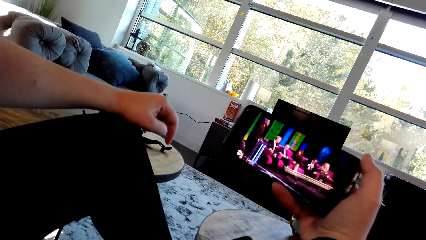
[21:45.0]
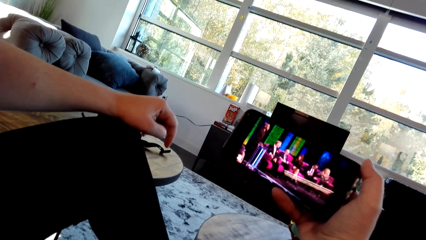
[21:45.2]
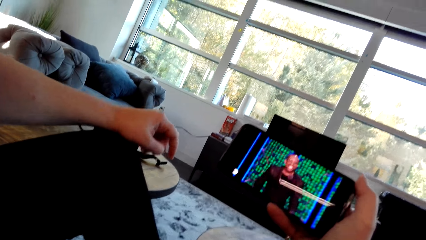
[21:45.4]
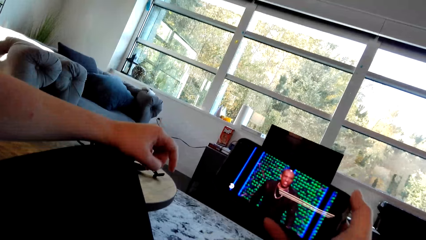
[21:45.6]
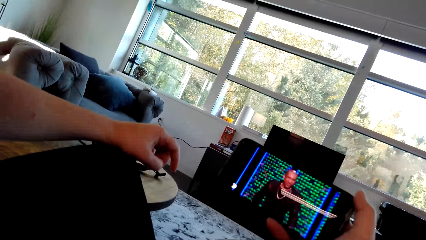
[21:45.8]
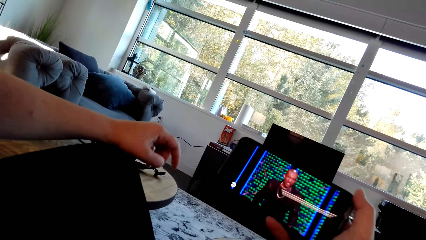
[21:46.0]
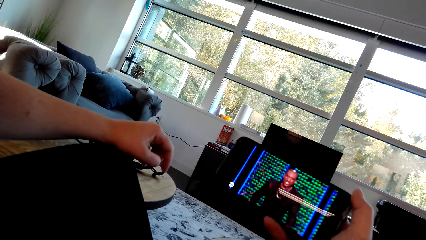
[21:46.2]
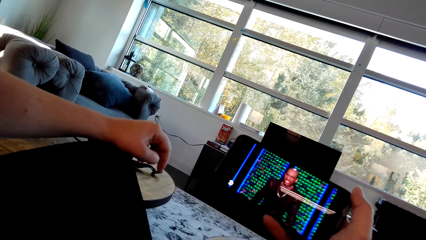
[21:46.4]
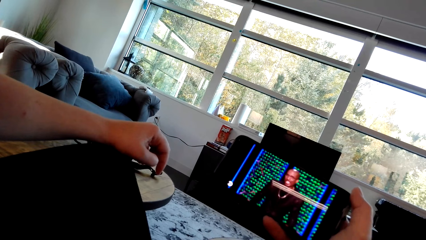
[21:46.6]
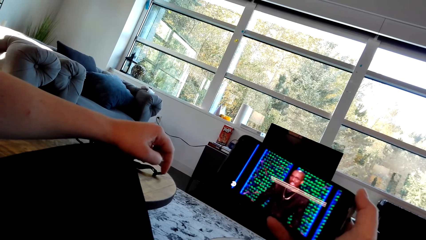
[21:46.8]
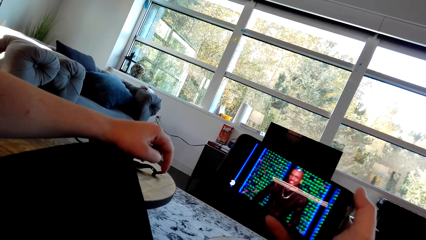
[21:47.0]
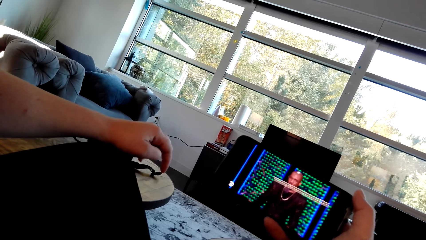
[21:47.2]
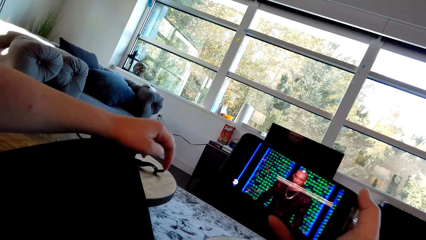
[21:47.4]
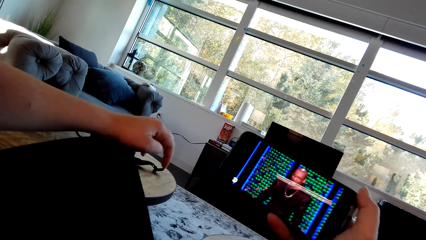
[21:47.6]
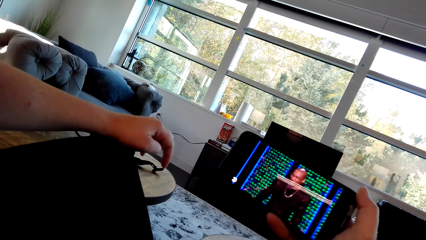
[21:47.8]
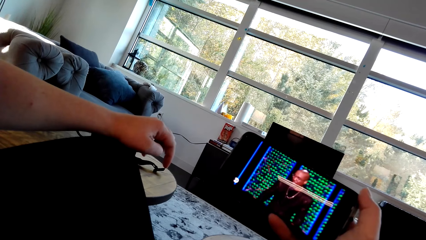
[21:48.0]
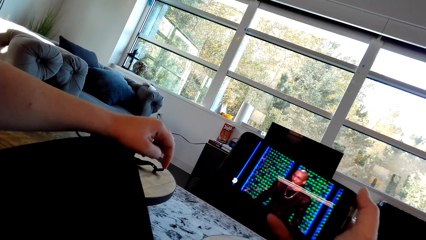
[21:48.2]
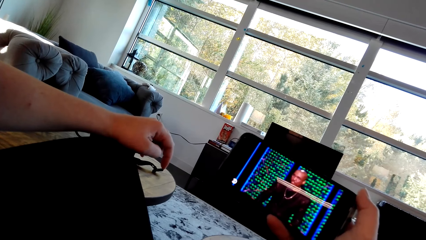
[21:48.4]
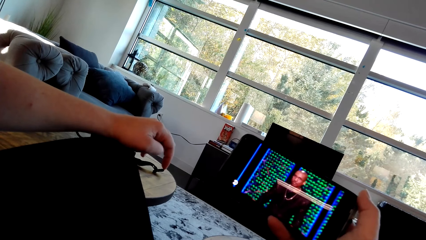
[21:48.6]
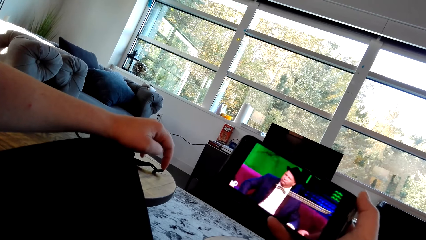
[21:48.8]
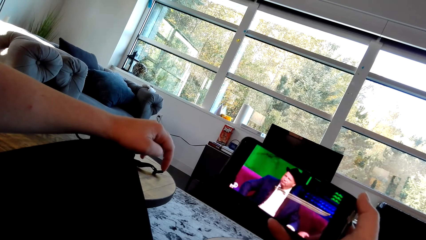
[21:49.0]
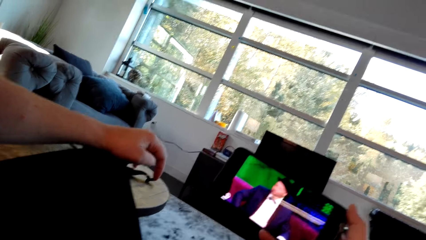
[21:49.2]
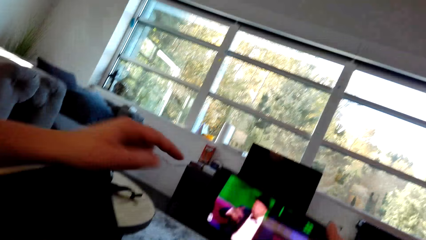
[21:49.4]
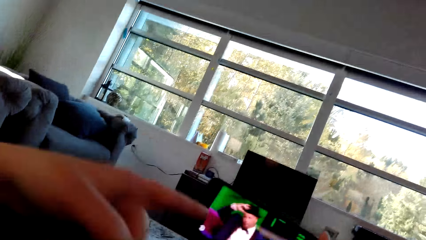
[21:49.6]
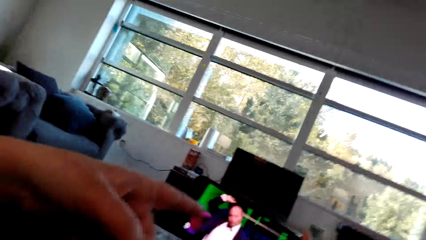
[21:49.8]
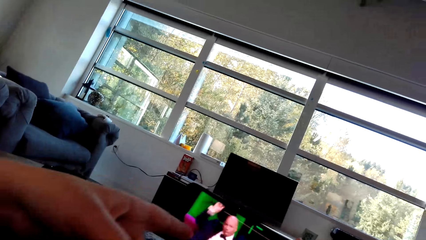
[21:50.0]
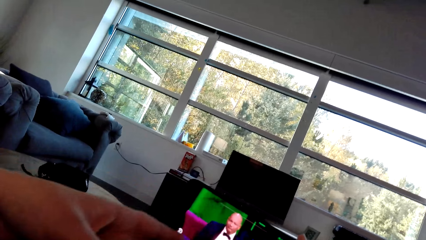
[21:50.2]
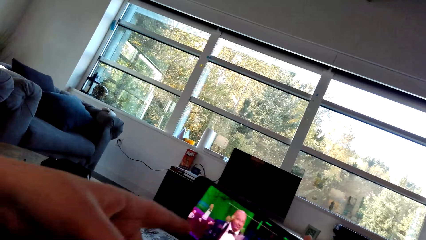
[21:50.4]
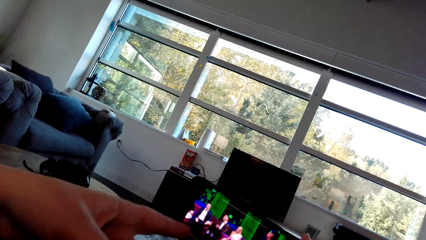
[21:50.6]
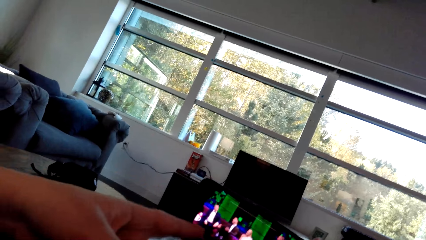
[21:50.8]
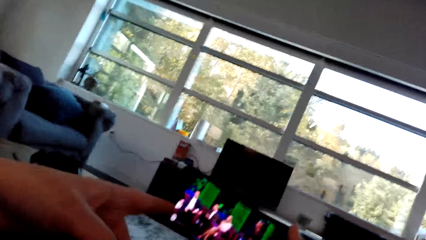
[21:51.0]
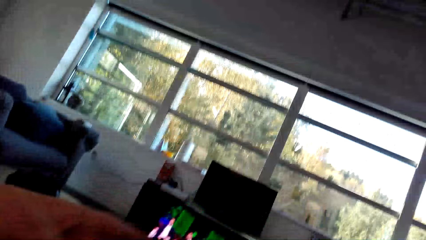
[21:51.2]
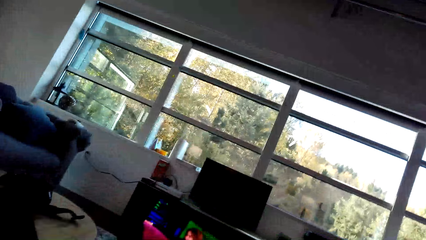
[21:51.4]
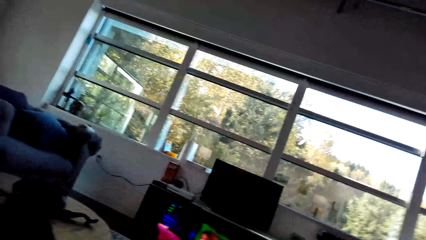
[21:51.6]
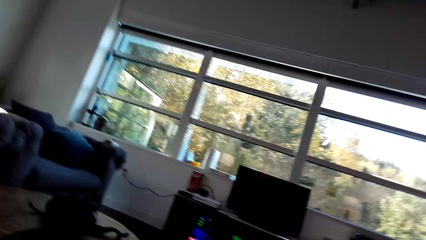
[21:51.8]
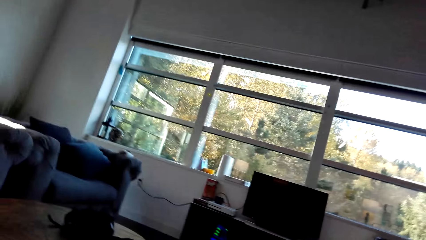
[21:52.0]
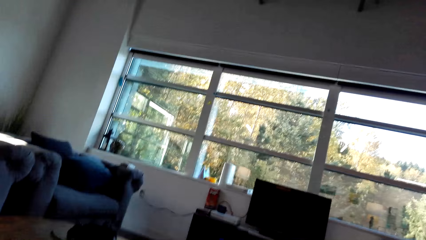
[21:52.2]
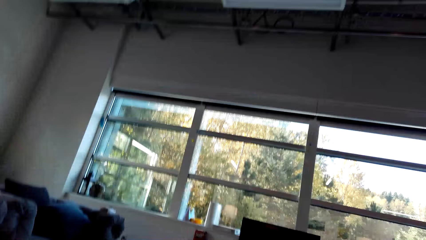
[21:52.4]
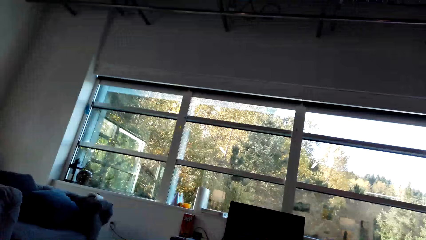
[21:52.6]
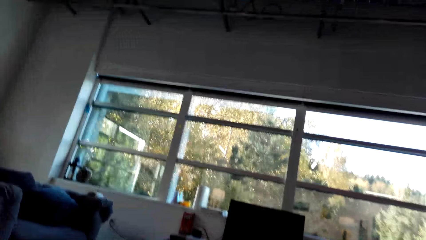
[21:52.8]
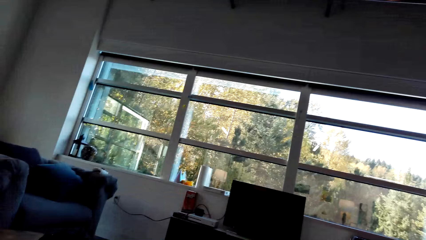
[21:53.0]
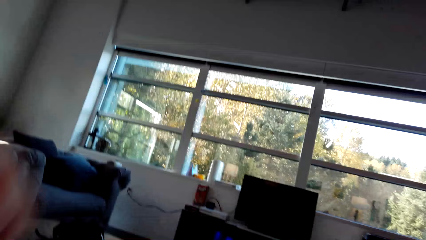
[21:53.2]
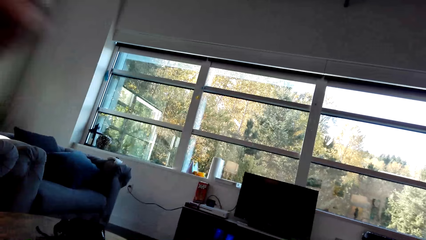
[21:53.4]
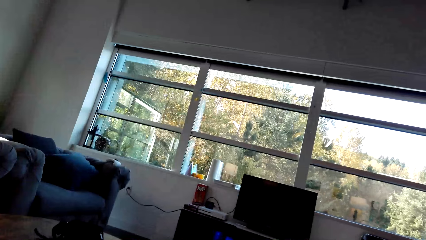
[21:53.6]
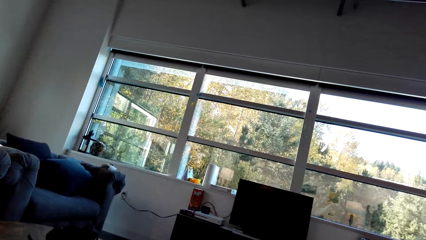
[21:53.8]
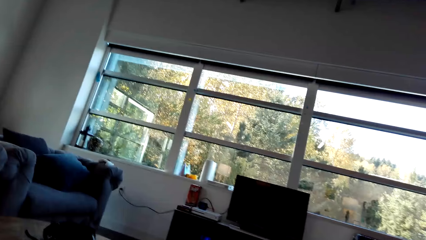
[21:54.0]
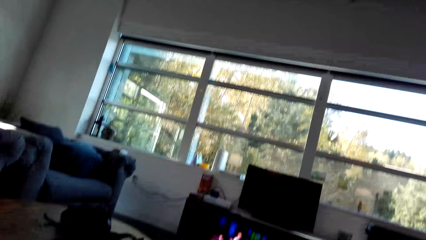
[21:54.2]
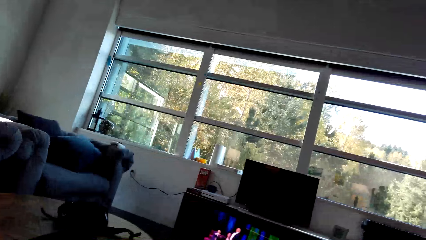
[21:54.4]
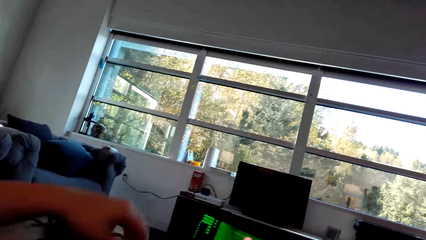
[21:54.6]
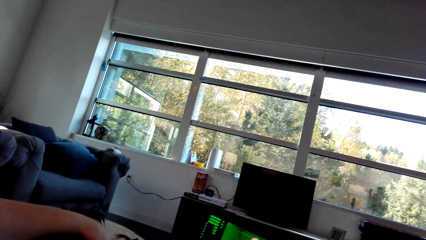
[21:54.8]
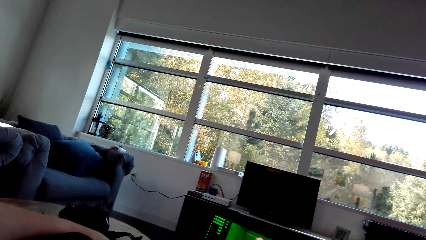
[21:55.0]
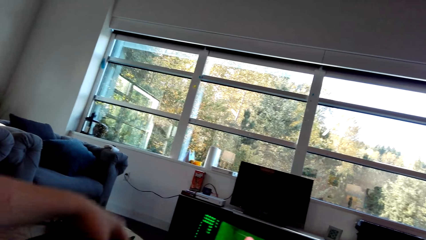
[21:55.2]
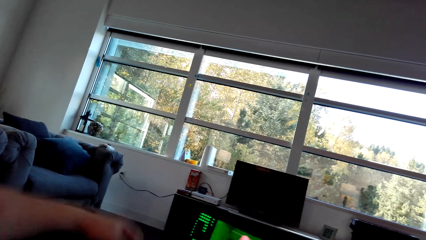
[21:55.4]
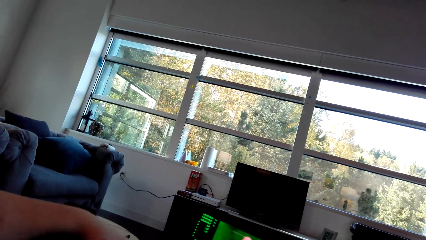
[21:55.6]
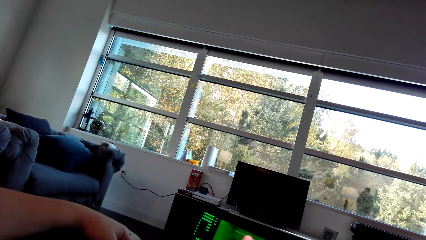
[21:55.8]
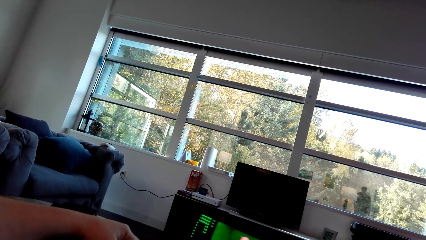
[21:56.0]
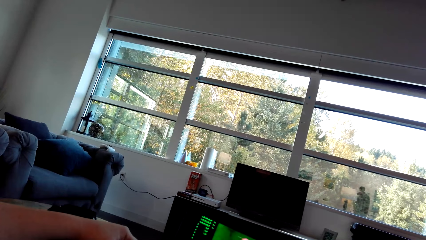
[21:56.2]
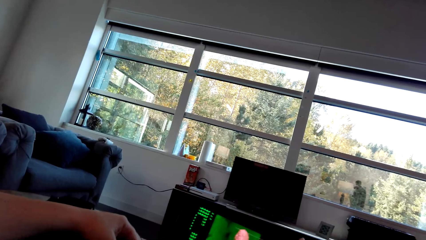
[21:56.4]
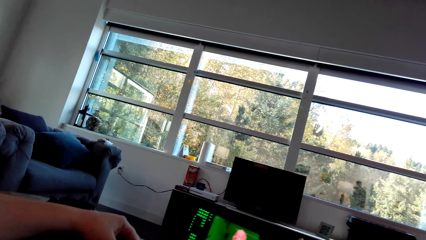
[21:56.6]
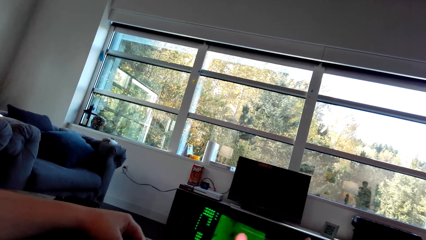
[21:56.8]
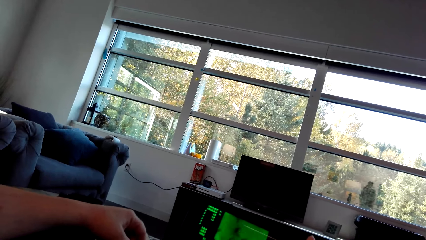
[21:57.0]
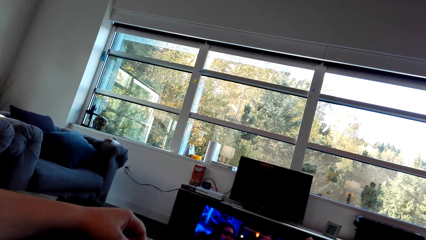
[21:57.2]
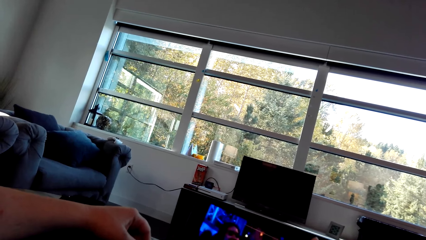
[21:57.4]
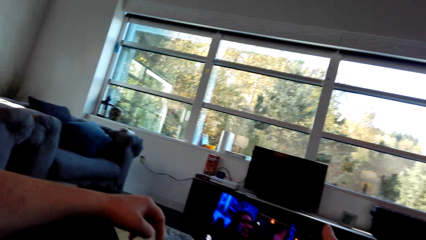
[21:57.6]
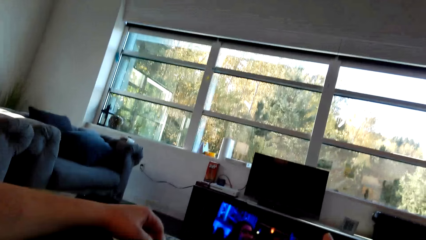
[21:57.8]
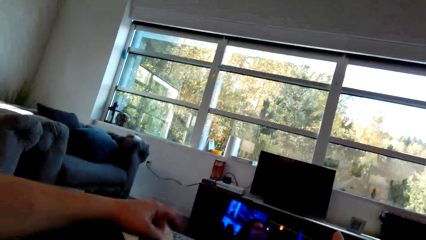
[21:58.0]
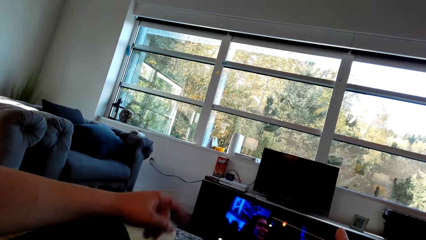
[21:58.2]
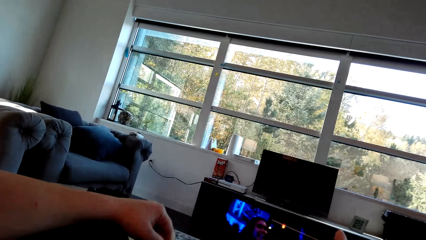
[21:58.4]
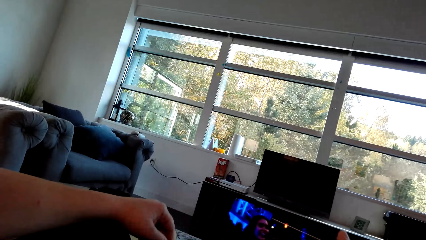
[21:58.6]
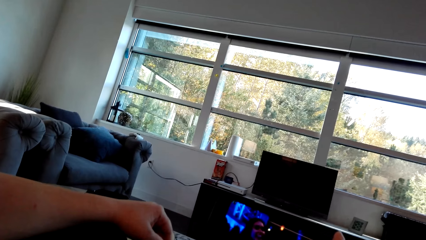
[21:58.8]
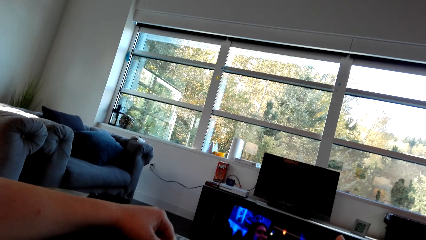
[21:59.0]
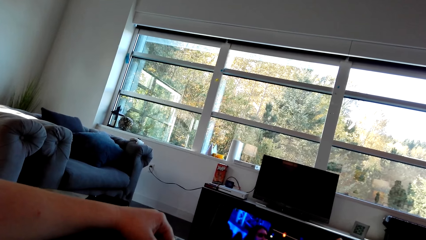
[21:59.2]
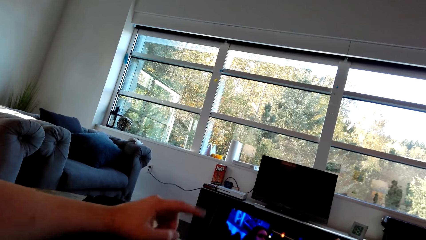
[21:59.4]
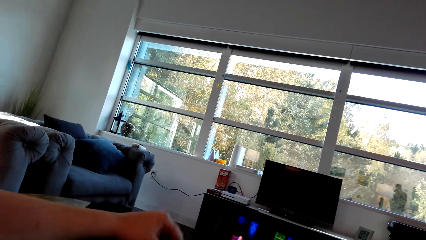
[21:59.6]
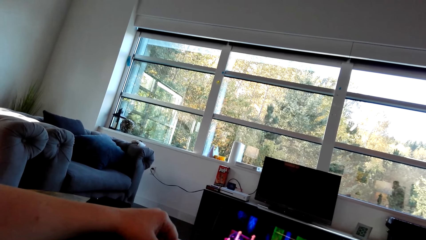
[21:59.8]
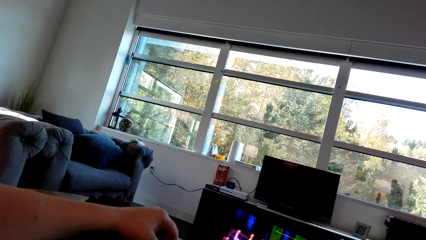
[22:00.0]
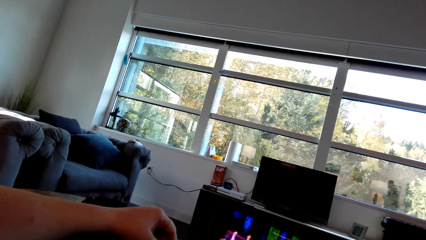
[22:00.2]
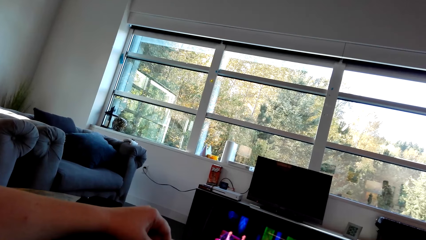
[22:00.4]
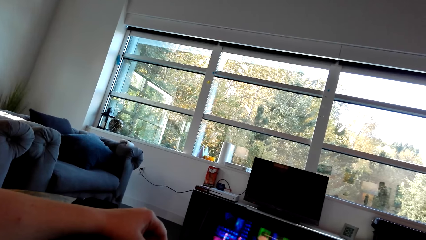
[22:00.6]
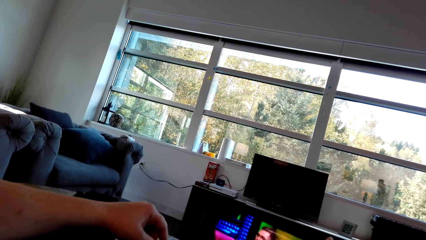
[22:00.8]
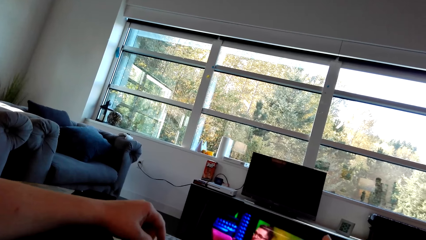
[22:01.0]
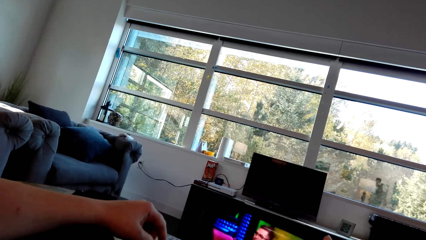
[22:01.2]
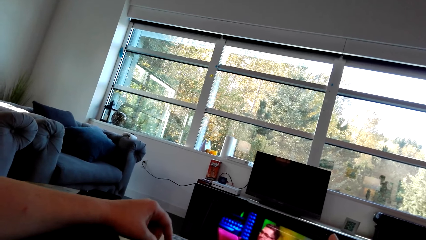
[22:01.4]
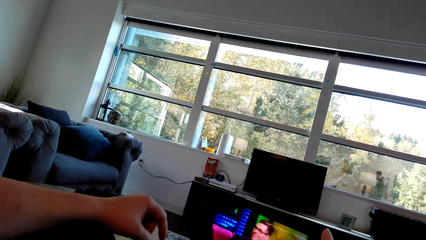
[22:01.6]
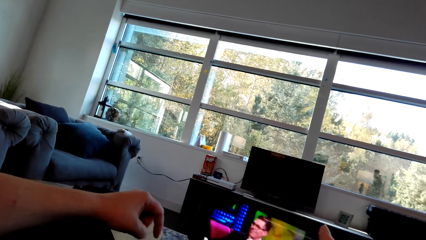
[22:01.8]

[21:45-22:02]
The lady clasps the fingers, points towards the phone, lifts the hand and touches something. The camera wearer looks around in the house. The lady lifts the hand. The camera wearer watches a video on the phone. The lady adjusts the hand and stares at the mobile phone.
